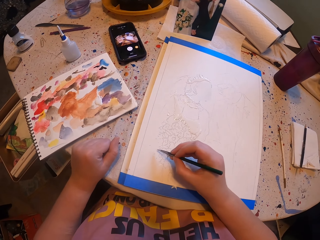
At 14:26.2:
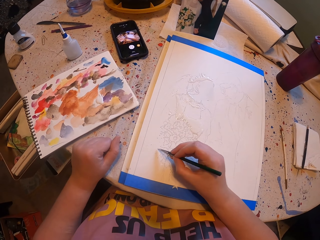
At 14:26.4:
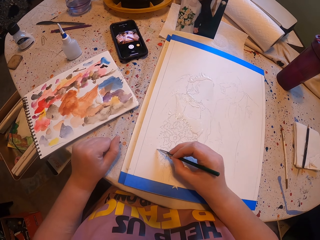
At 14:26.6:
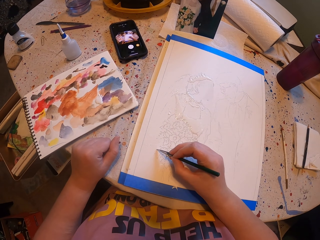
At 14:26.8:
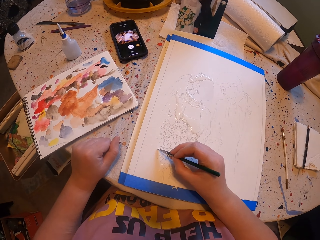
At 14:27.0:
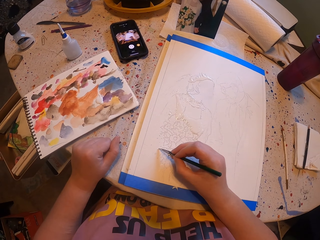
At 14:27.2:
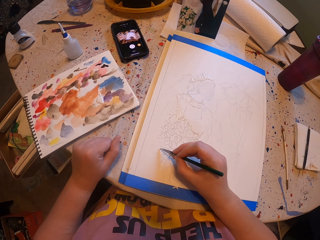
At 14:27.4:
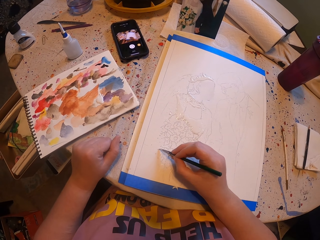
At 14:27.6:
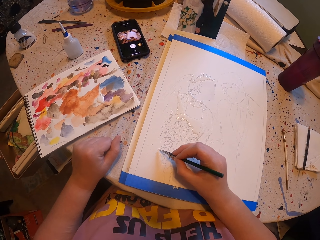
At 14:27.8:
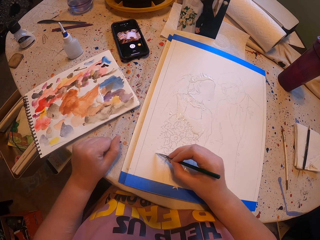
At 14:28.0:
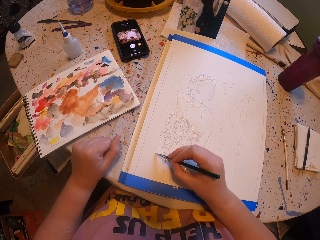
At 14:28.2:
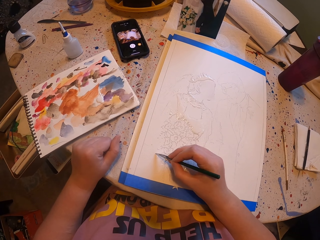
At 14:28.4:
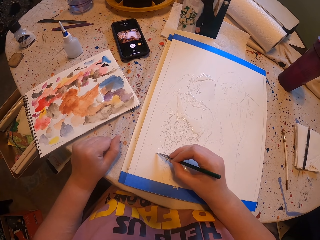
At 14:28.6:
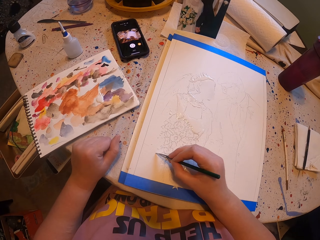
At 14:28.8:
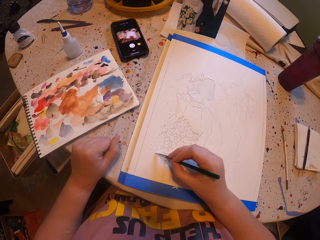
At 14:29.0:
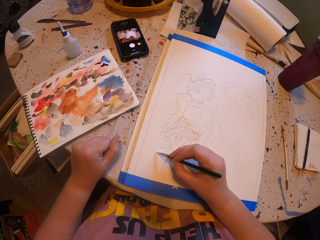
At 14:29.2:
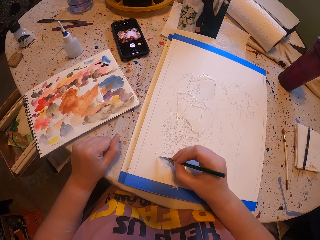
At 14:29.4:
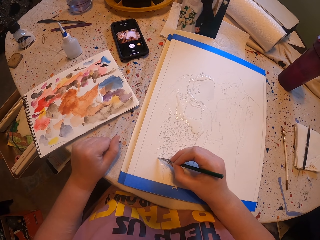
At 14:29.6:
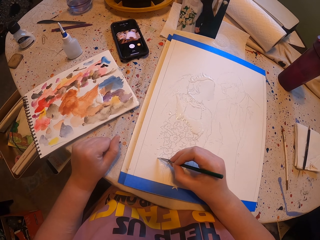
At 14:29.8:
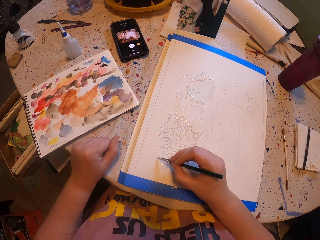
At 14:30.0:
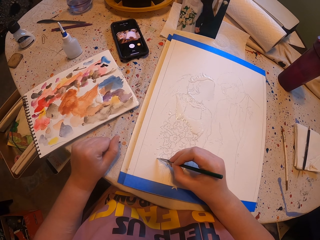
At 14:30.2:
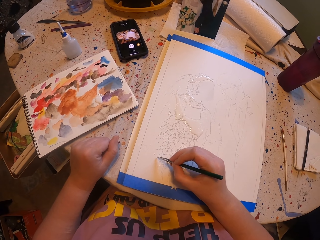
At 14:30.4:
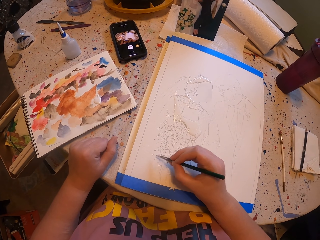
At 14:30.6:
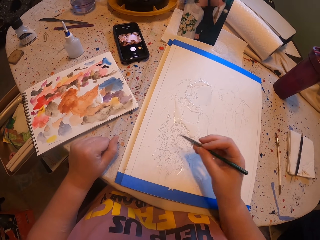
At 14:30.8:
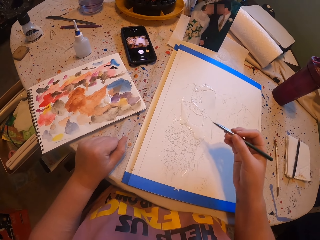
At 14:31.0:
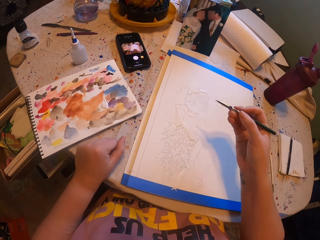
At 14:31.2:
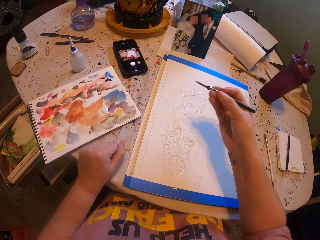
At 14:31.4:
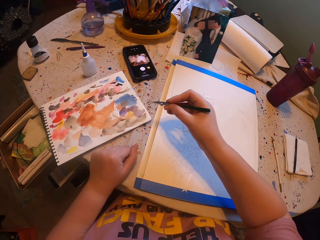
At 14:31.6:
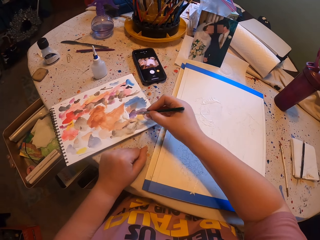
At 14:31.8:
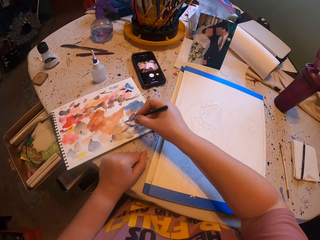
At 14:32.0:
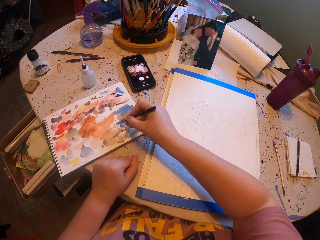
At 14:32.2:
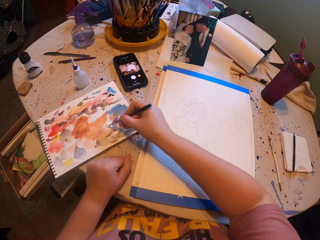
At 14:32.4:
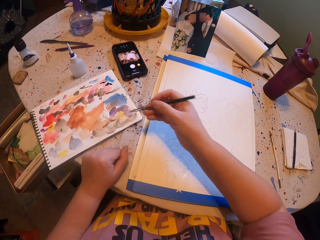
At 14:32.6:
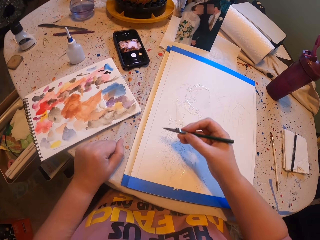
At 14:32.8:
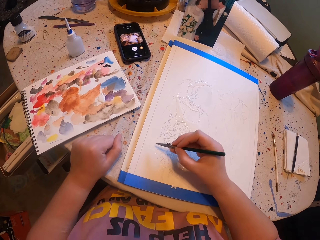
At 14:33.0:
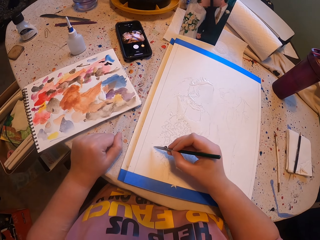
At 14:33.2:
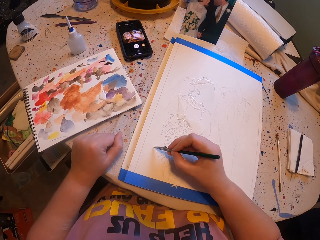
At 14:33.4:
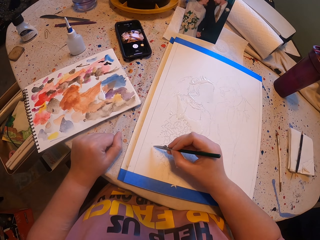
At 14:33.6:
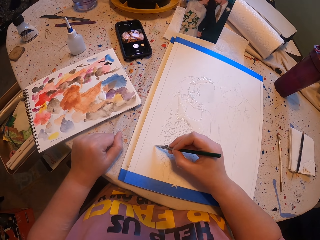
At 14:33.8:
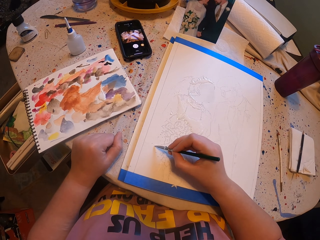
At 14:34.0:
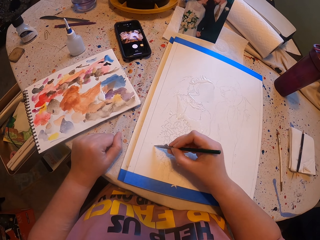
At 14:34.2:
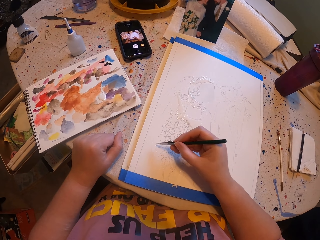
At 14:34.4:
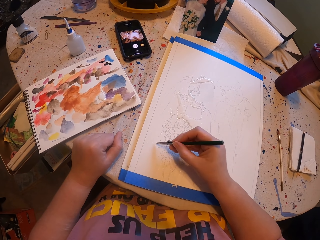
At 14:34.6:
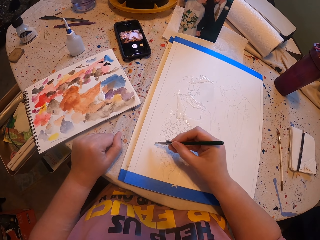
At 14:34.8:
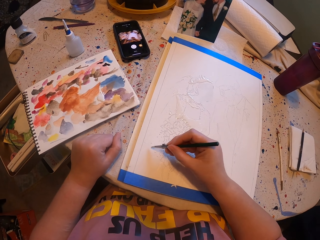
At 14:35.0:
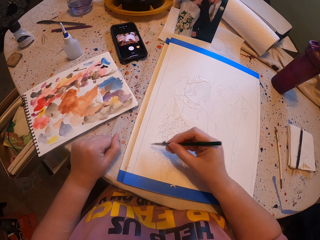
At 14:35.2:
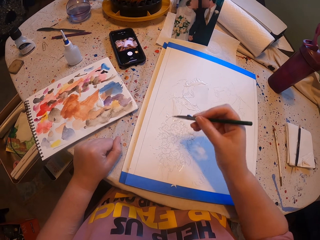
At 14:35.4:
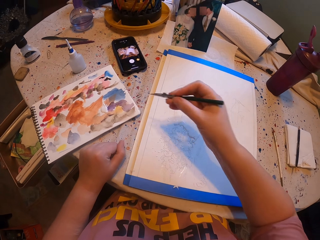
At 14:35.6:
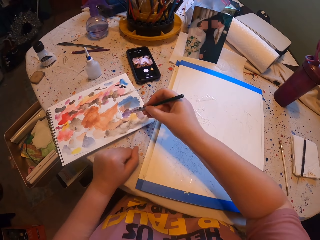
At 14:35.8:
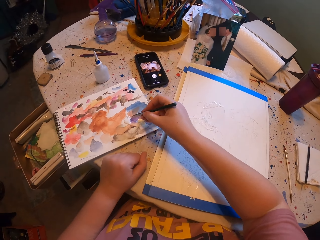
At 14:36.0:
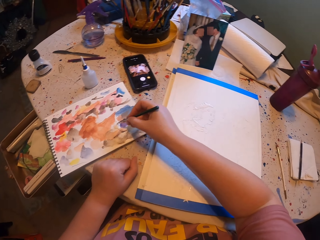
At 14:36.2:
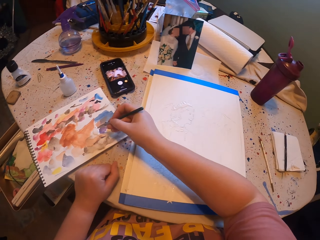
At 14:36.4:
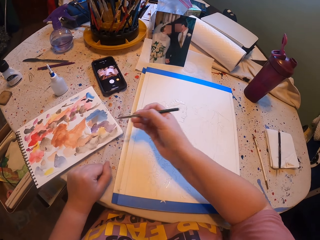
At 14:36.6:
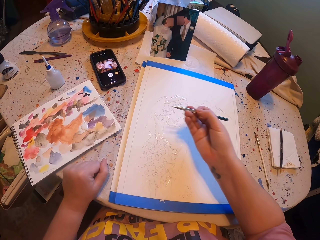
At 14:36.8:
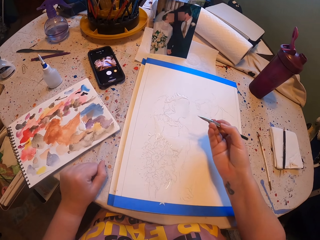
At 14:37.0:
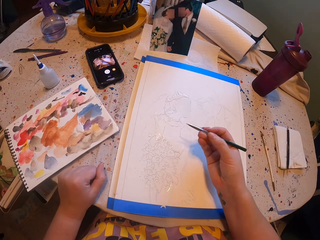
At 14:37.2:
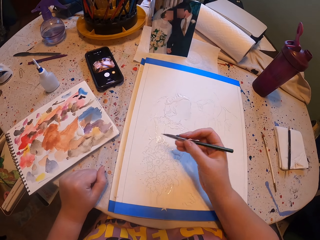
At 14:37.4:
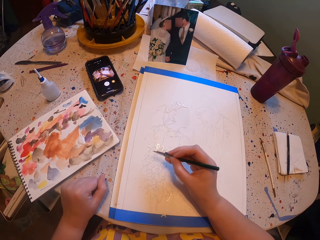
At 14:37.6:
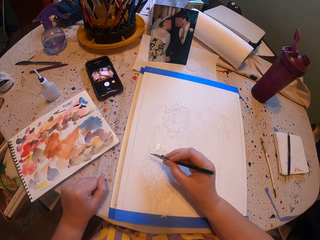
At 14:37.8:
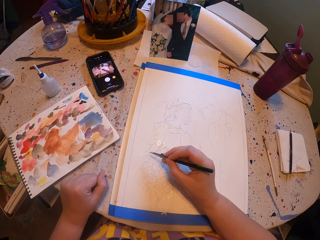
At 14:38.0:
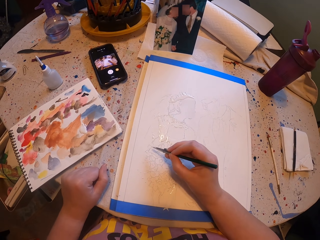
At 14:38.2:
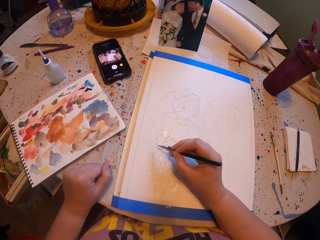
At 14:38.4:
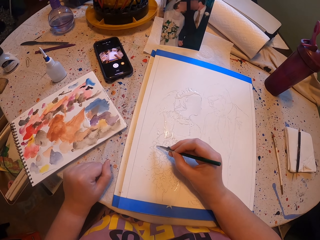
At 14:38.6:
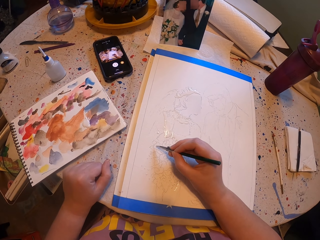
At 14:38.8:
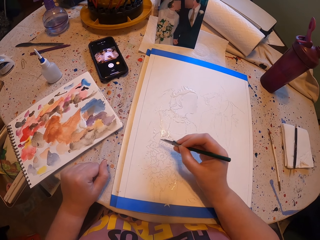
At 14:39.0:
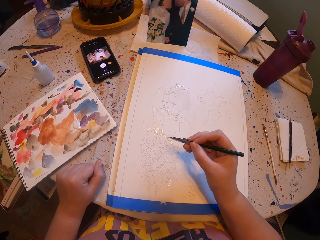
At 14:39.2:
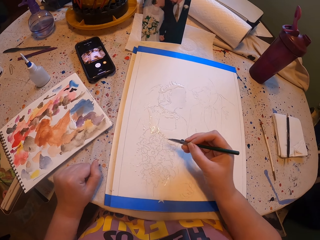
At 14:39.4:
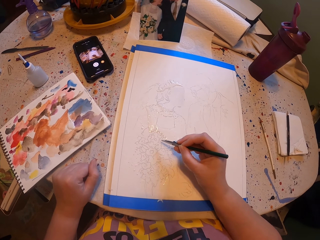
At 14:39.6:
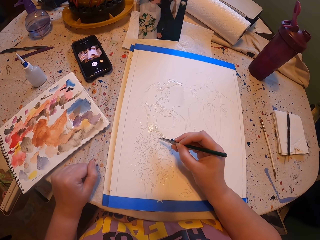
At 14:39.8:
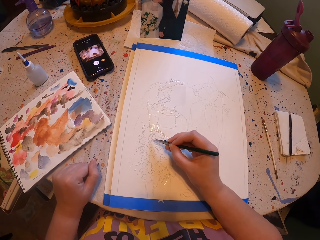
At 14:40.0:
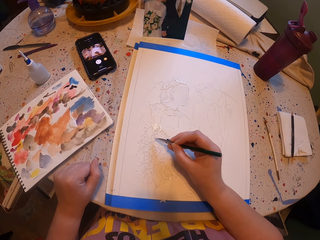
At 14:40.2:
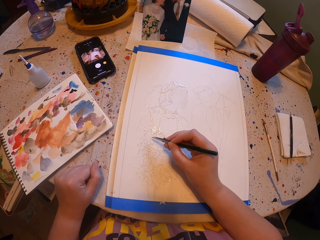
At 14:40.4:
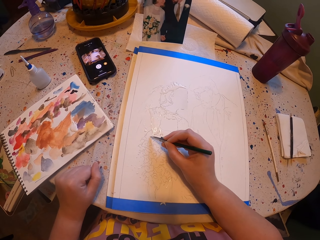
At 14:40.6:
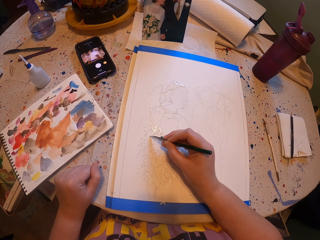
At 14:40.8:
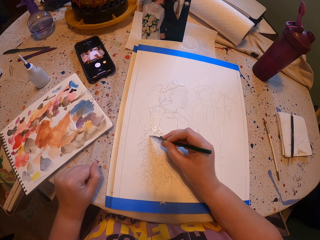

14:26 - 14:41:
The camera wearer paints the picture with the pen brush. They pick paint with the paint brush. They rub the pen brush on the paper ink. They paint the picture with the pen brush. They pick paint with the paint brush. They rub the pen brush on the paper ink. They paint the picture with the pen brush.

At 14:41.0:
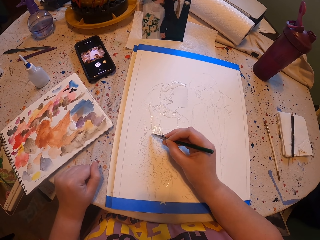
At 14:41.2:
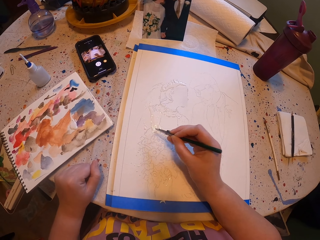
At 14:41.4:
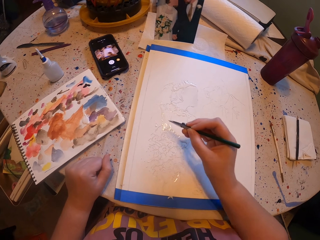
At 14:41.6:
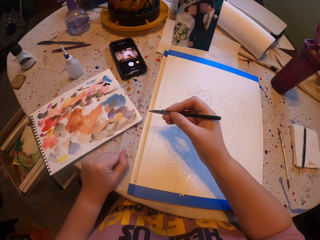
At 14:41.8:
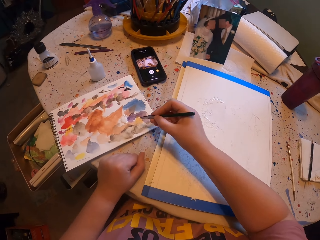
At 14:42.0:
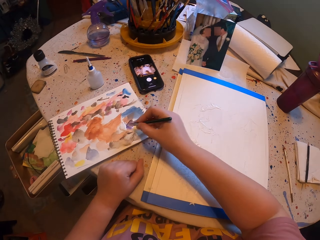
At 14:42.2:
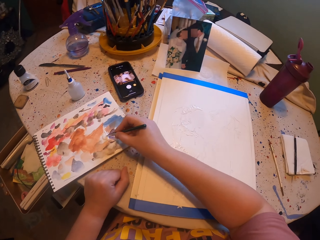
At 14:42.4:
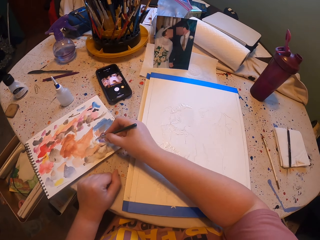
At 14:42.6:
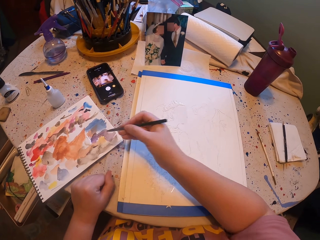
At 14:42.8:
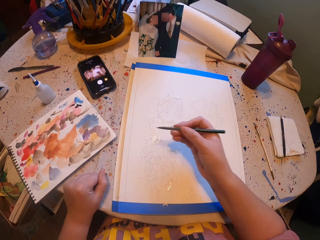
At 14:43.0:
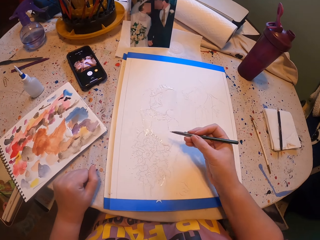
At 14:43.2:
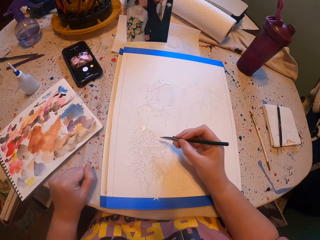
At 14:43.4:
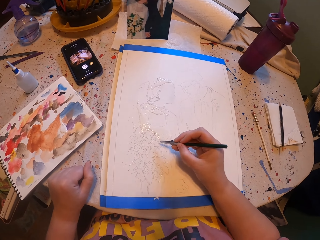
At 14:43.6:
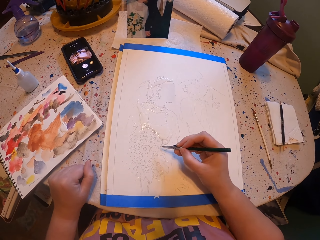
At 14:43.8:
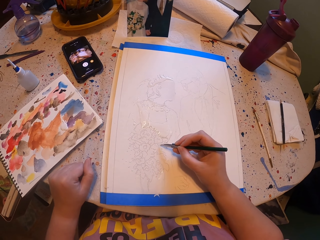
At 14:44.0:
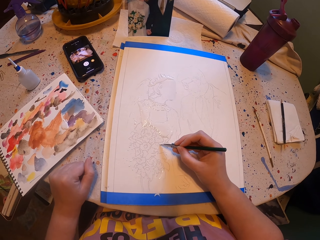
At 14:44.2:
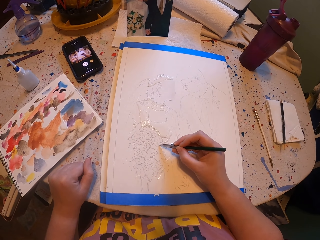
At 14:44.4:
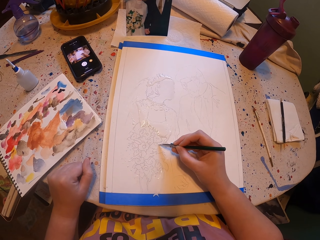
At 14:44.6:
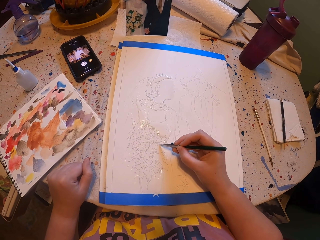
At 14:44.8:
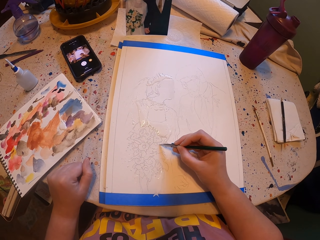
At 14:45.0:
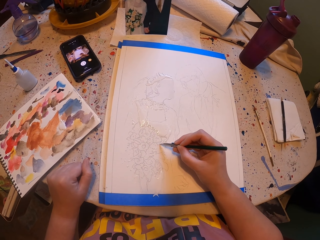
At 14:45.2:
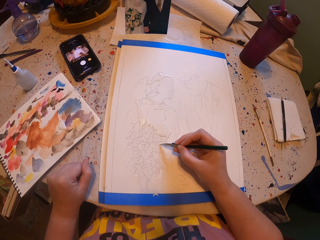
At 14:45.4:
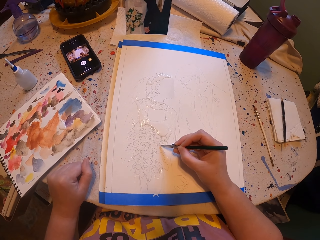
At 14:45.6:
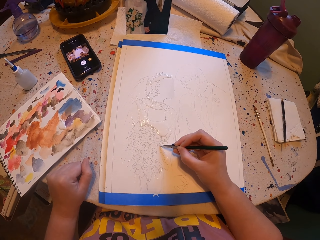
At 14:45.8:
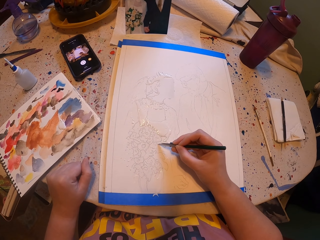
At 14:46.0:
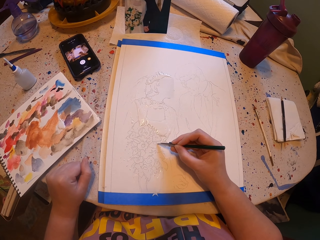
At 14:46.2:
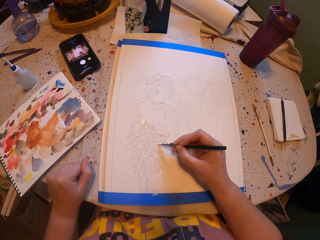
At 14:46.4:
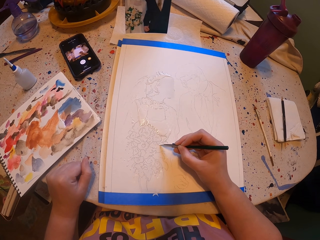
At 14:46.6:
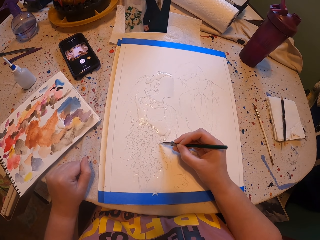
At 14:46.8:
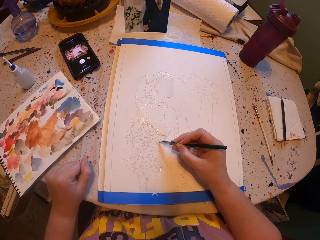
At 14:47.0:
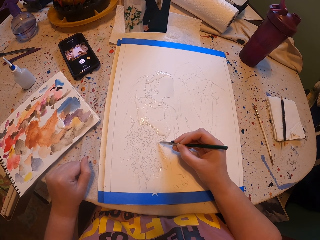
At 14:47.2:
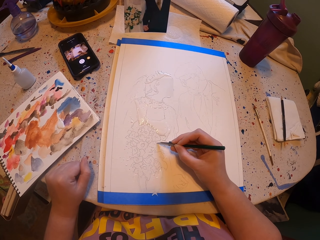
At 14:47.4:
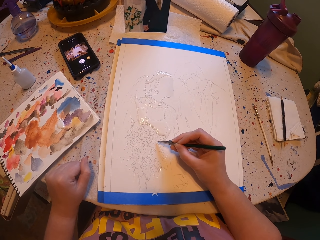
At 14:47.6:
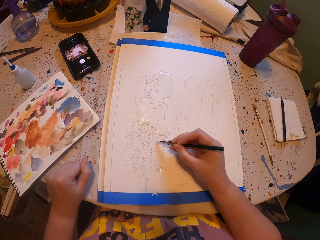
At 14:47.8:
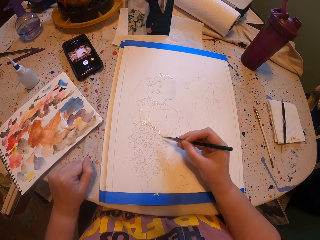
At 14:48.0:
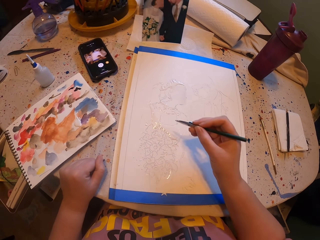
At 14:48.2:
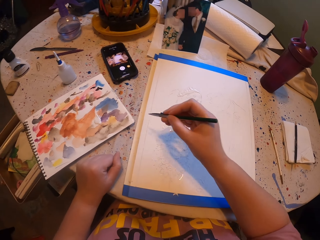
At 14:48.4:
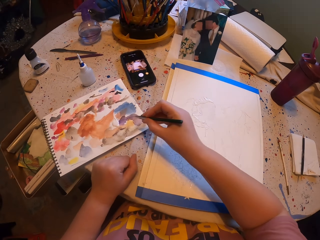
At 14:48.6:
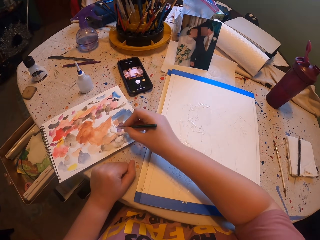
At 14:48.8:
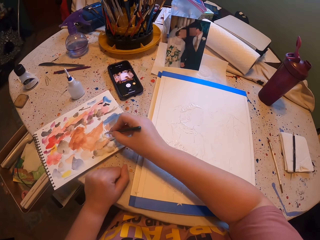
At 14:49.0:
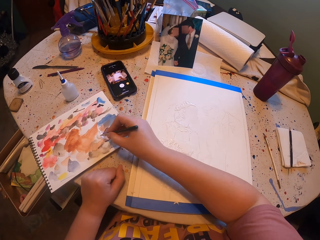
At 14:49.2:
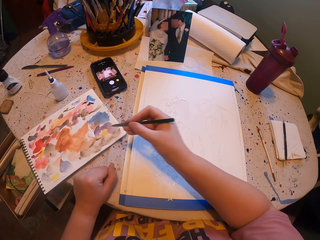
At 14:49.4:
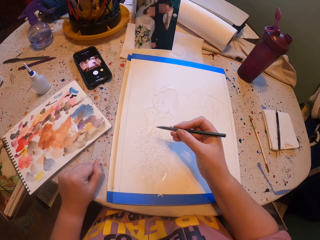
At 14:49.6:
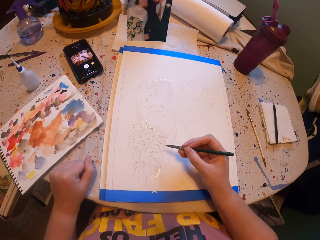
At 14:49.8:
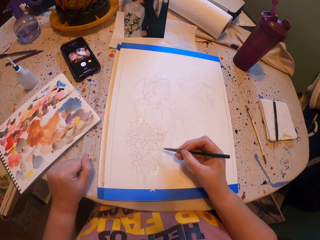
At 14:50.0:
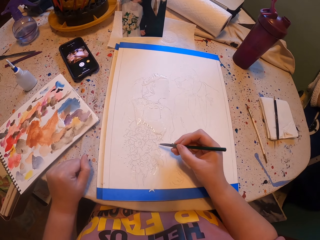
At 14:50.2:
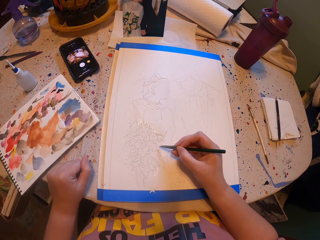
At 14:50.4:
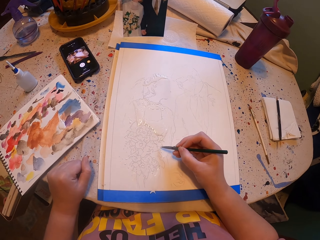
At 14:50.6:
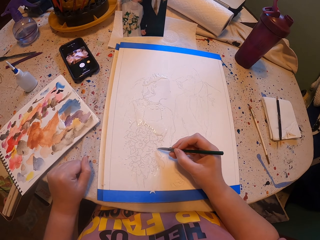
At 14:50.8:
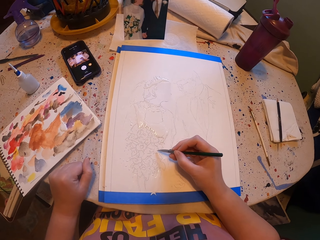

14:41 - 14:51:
The camera wearer rubs the pen brush on a paper ink. They paint a picture with the pen brush. They pick paint with the paint brush. They paint the book. They rub the pen brush on the paper ink. They pick paint with the paint brush. They paint the picture with the pen brush.
